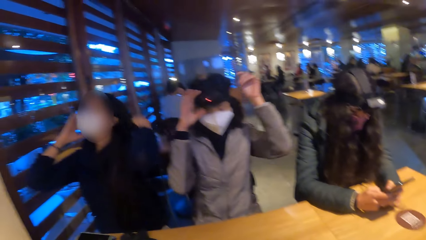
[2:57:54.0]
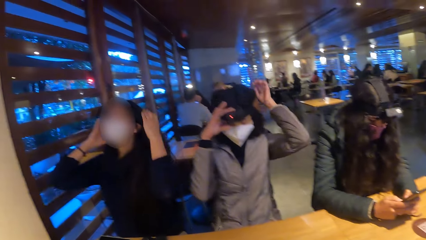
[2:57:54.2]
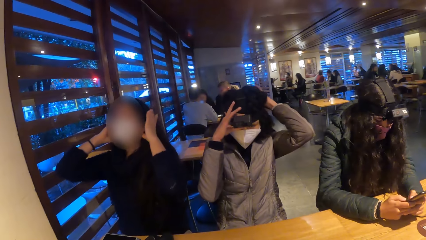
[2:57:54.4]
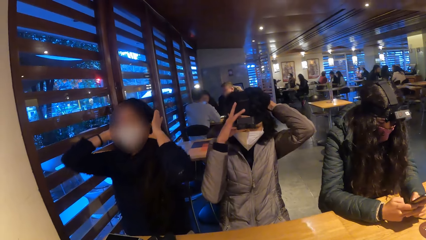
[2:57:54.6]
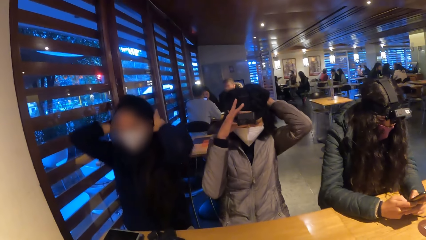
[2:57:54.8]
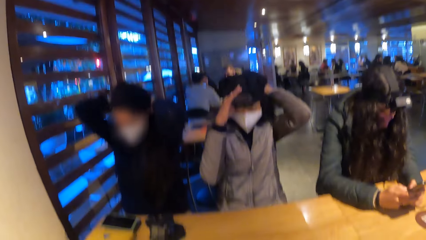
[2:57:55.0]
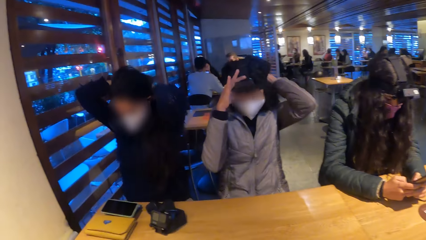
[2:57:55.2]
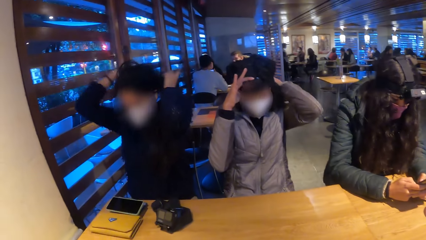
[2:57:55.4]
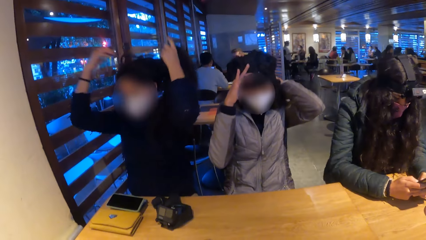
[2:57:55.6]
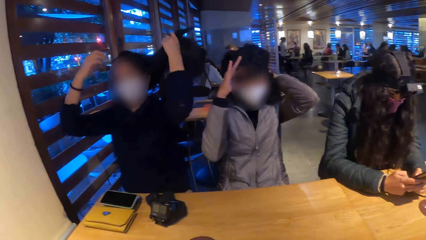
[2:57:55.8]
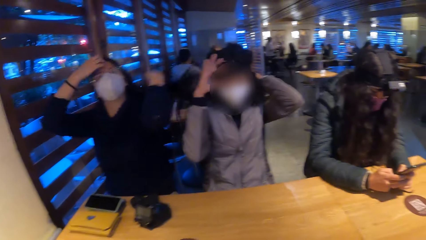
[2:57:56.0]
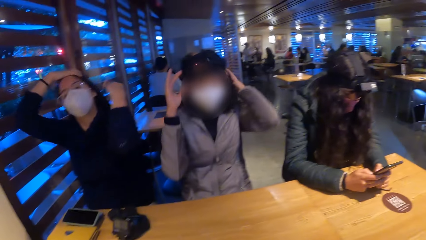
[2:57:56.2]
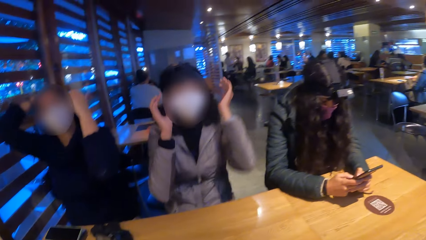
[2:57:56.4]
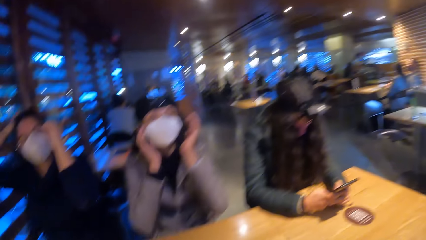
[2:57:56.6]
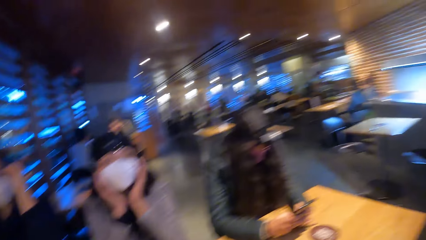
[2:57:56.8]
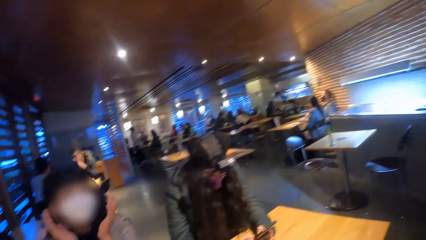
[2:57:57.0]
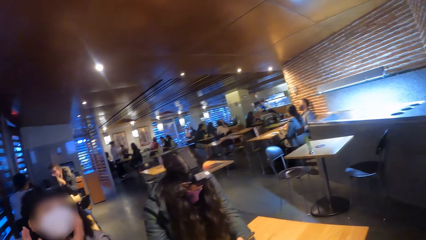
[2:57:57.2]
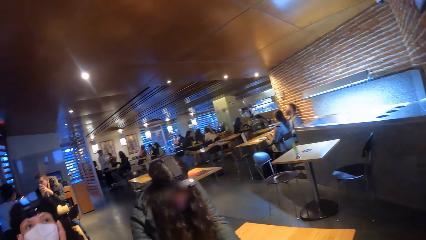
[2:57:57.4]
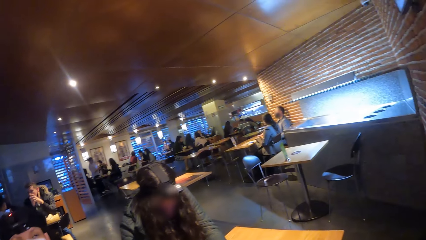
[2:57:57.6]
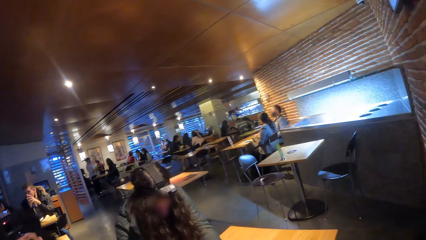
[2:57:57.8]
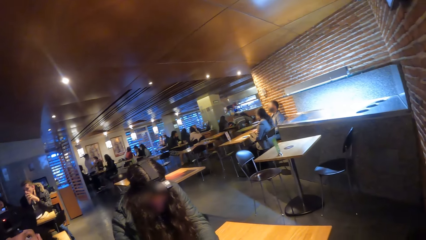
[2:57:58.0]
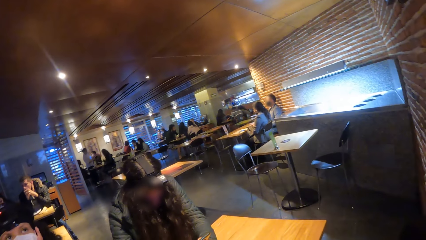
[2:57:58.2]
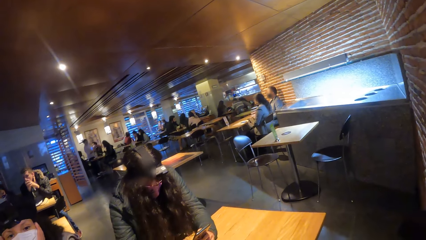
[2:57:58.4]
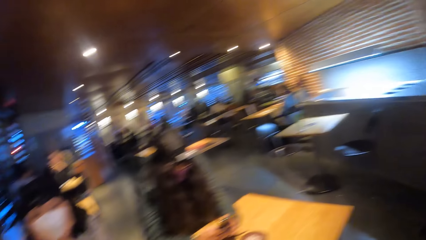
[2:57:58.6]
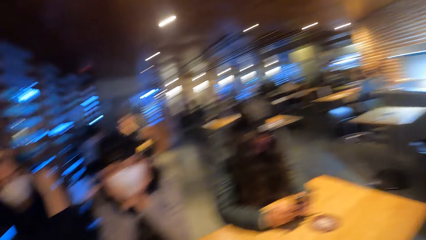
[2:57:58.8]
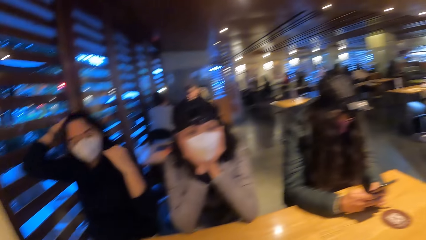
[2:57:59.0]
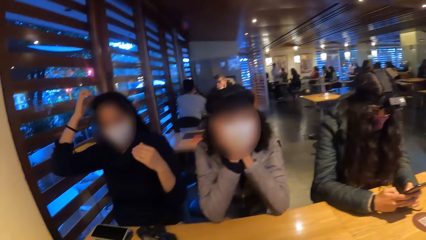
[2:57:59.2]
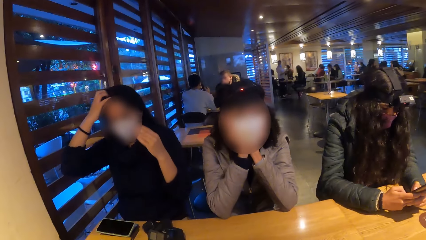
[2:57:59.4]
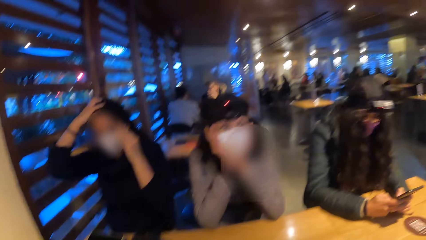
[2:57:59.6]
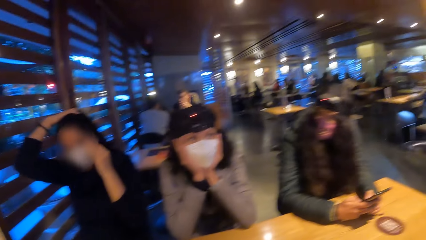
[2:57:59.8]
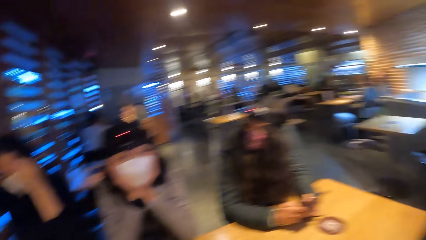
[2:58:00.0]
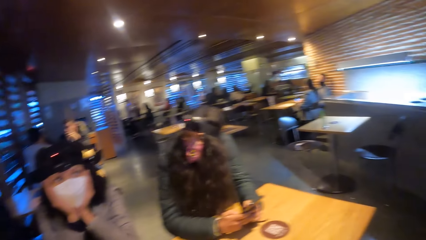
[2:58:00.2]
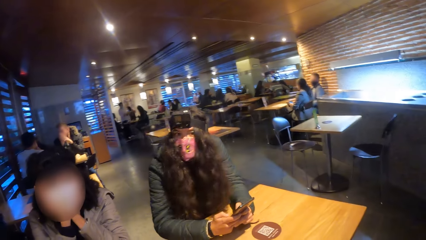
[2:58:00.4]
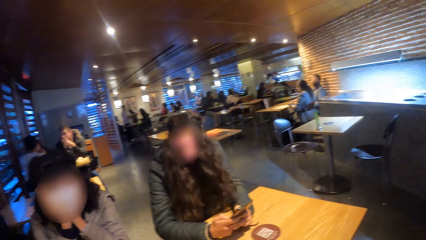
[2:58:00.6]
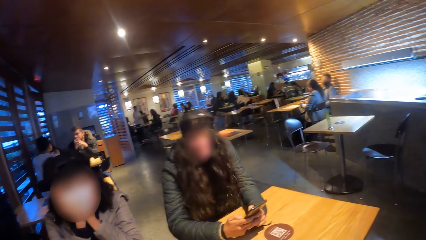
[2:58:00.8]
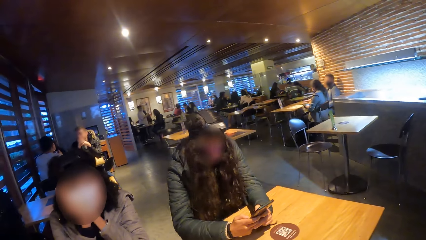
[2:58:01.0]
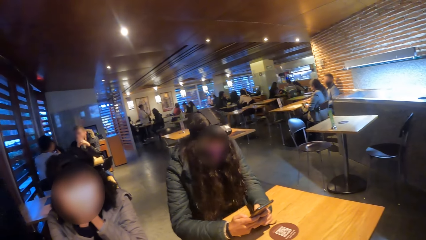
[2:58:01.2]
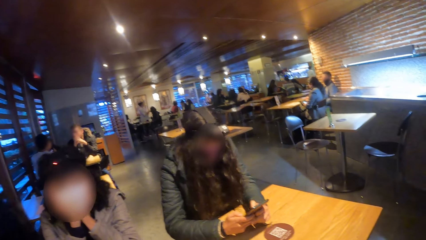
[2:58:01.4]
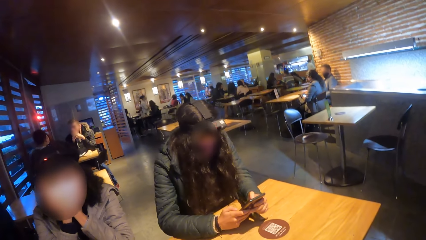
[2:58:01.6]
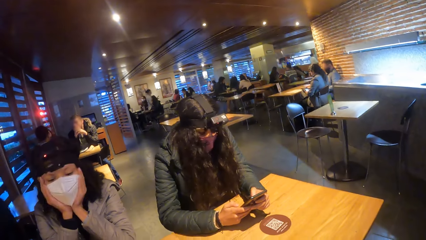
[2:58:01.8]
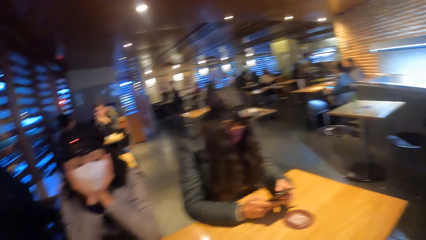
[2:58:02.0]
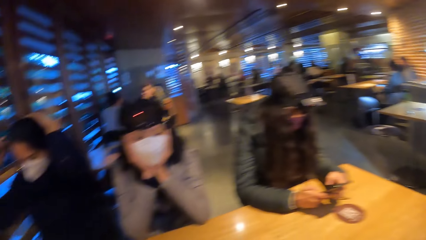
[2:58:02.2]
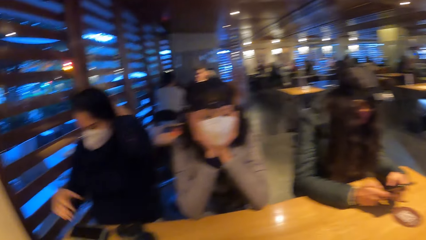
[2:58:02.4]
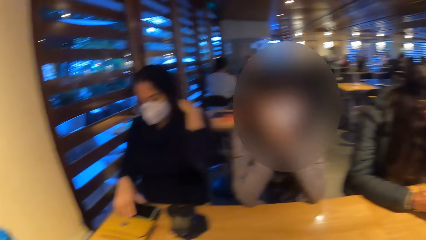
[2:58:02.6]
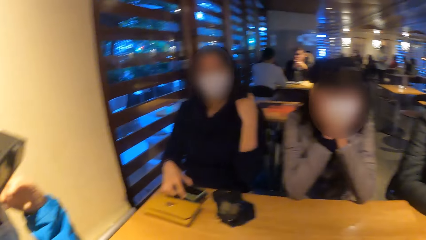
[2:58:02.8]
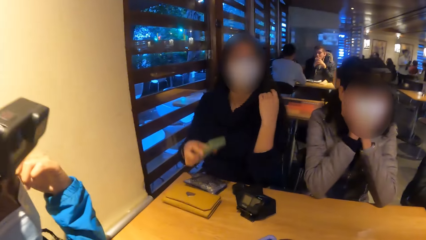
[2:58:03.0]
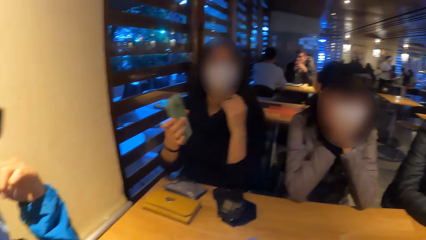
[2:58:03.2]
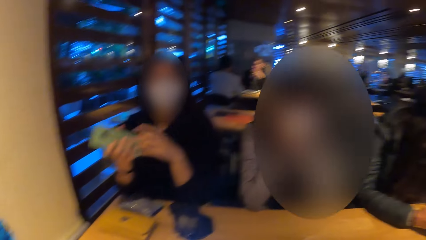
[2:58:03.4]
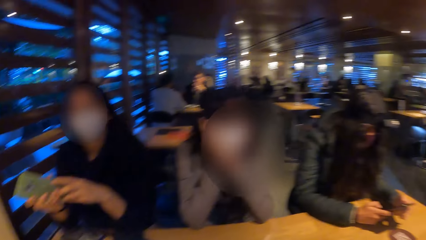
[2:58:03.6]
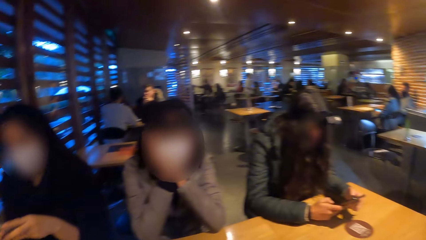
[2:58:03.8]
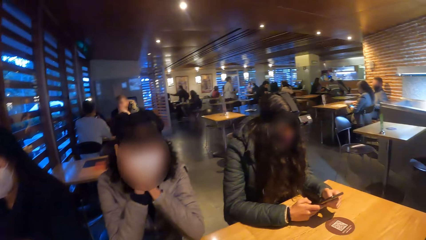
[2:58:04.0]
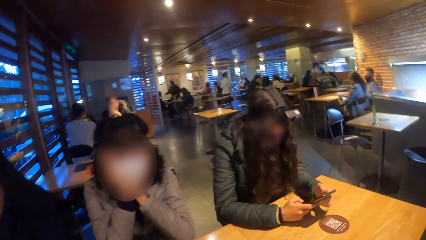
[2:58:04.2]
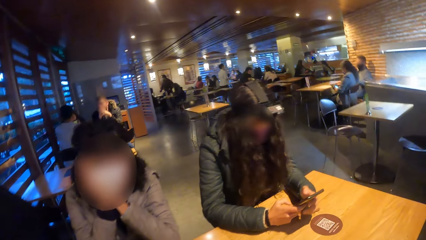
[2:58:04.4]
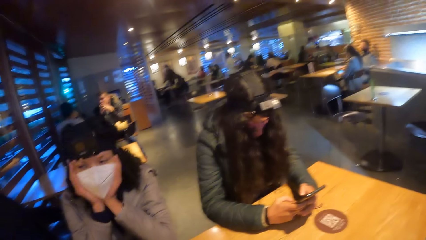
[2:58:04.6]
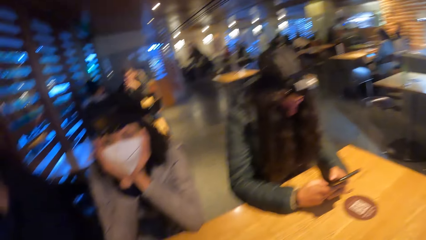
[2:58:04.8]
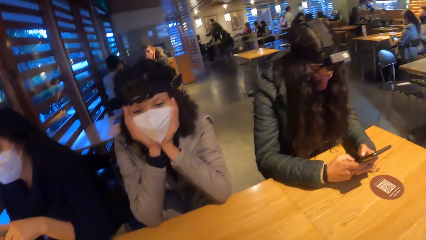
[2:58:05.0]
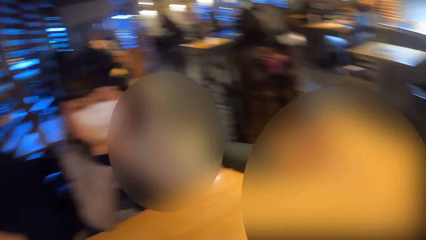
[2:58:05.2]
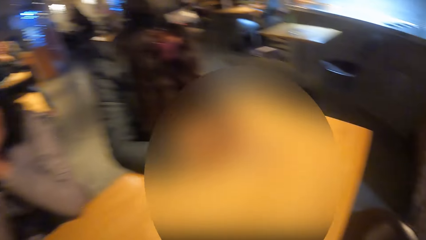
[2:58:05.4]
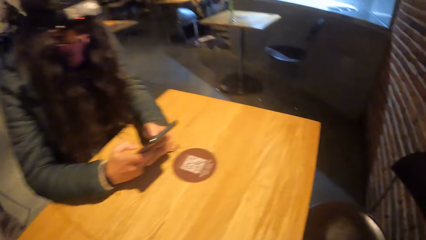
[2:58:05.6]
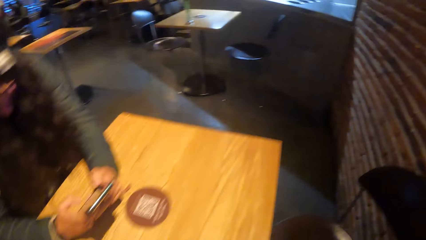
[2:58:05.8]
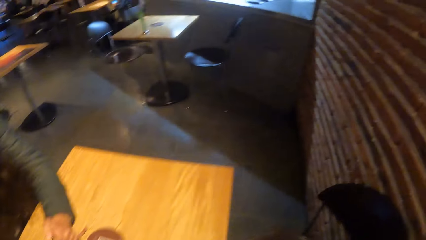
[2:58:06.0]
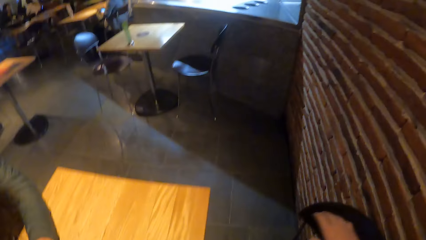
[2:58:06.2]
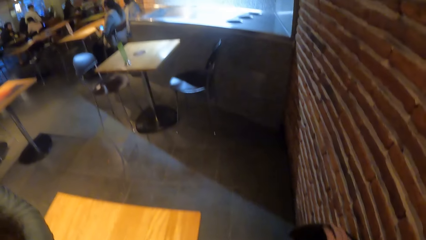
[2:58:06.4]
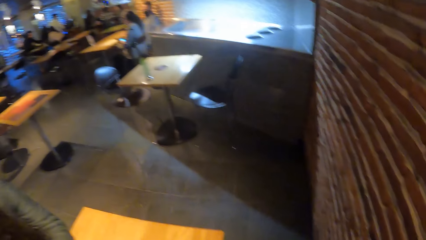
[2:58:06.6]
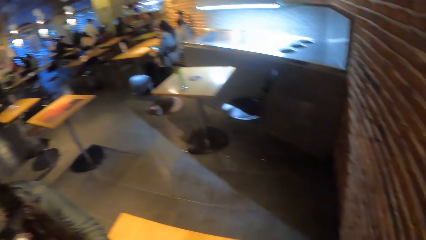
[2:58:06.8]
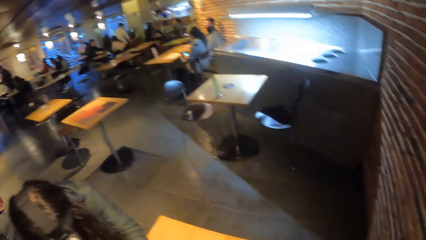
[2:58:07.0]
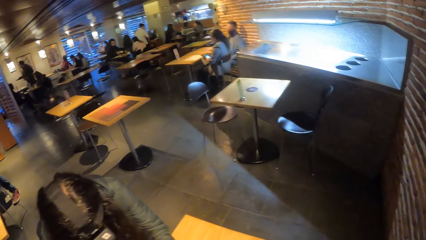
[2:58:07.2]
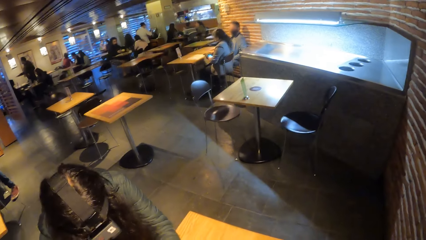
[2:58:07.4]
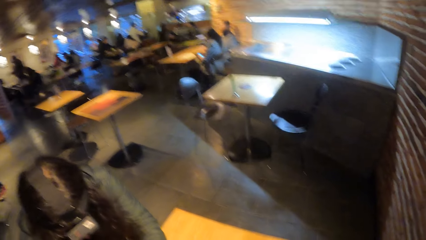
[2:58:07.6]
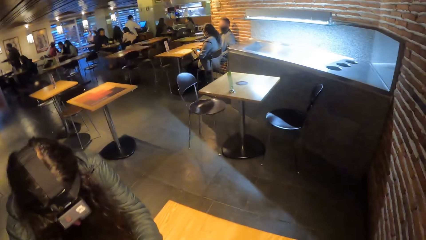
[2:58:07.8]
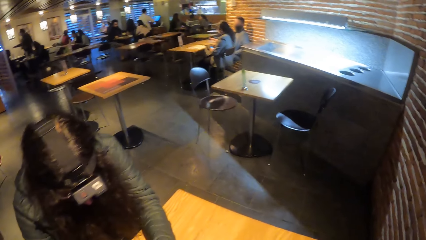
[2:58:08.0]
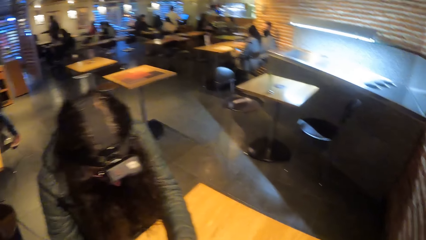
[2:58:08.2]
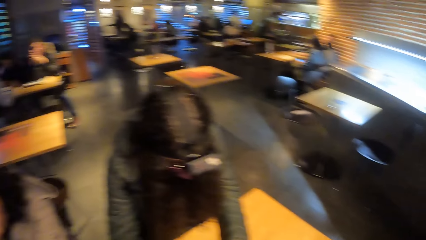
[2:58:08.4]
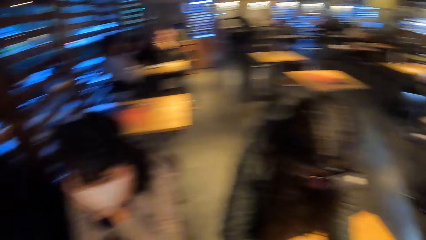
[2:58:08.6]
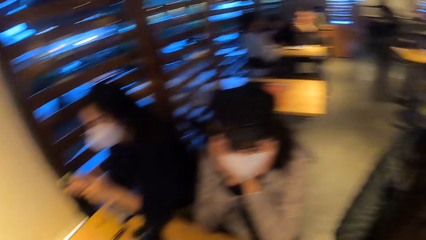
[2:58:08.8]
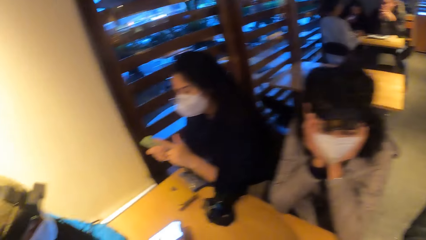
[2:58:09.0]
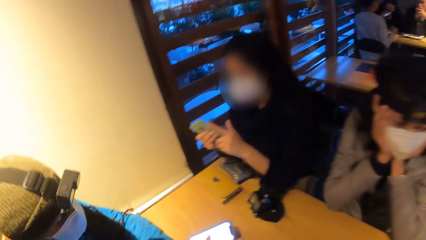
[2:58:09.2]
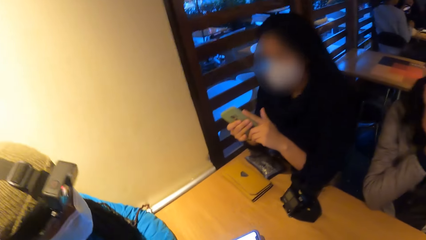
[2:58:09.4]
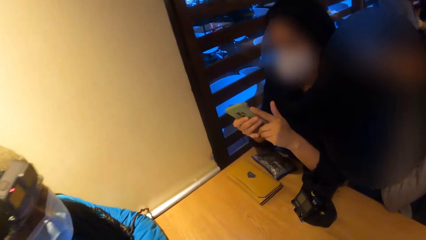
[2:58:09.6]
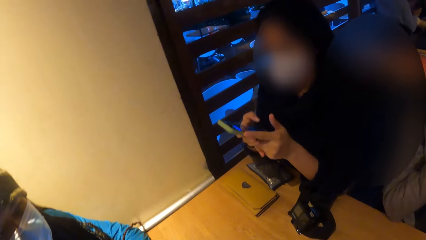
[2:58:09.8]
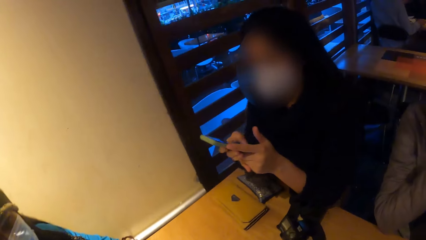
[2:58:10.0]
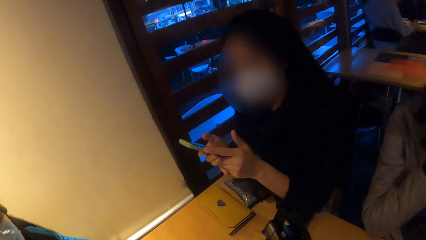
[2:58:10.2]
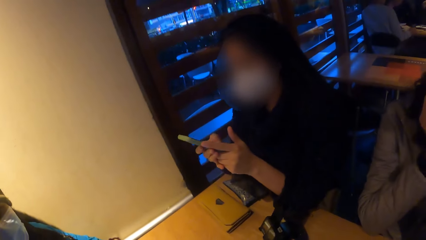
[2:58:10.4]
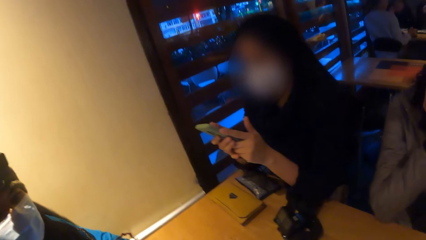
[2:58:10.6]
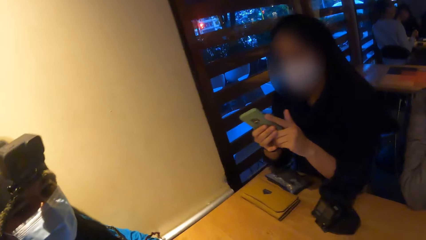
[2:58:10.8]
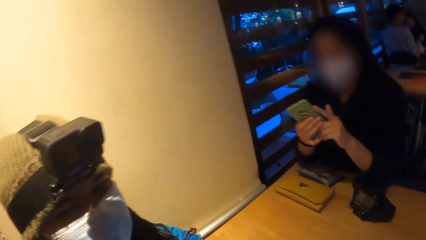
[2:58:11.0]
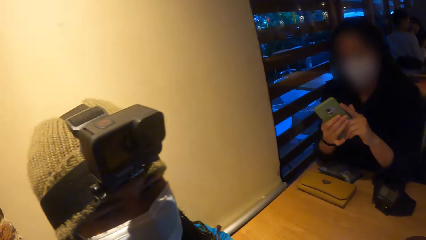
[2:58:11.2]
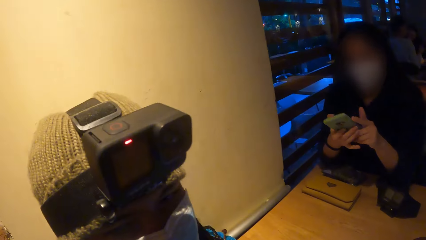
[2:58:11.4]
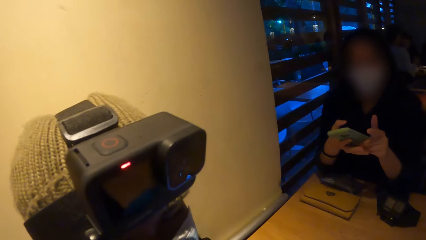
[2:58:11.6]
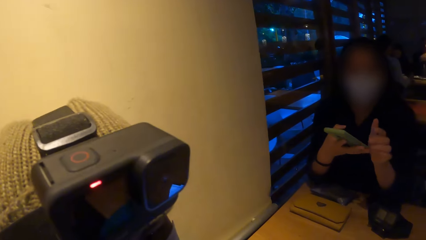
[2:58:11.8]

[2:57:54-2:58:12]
The first woman packs her hair with both hands. The third woman adjusts a camera on her head with both hands. The camera wearer looks aside. The third woman places her elbows on the table. The camera wearer turns to three women. They converse with four women. The first woman picks the phone from the table with her right hand. She holds the phone with both hands. She presses the phone with her right hand.
